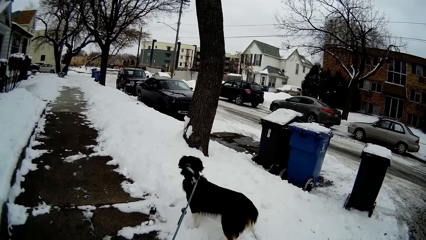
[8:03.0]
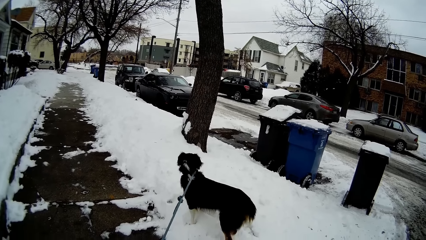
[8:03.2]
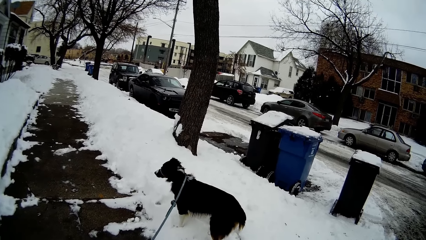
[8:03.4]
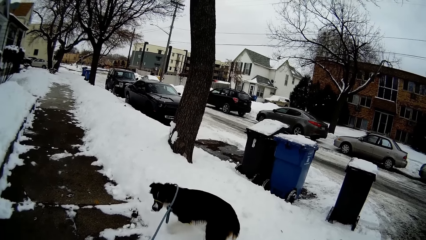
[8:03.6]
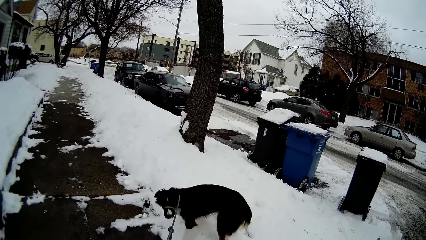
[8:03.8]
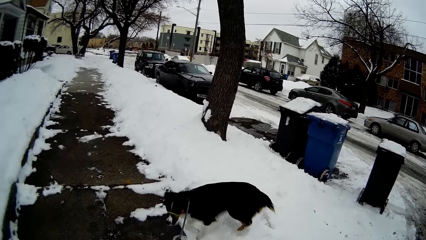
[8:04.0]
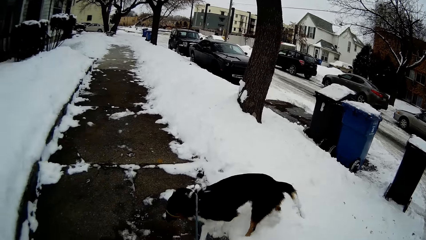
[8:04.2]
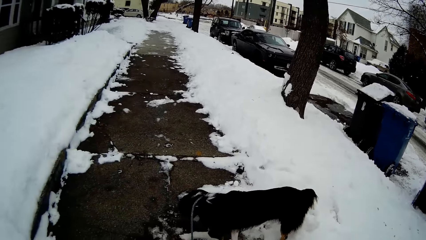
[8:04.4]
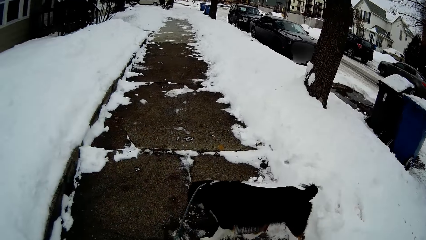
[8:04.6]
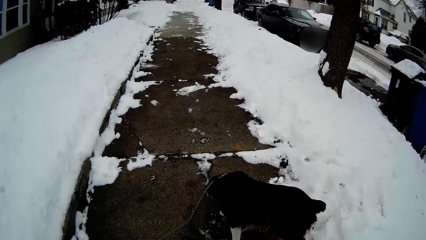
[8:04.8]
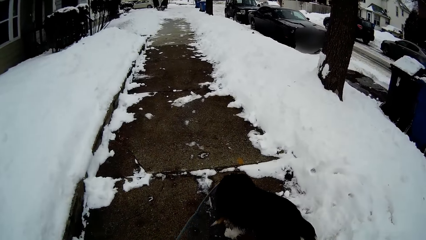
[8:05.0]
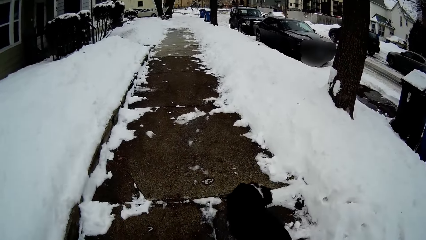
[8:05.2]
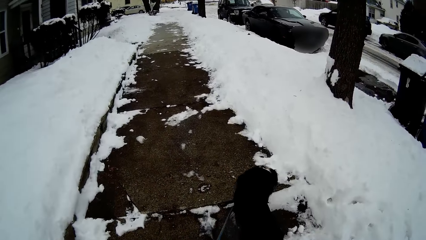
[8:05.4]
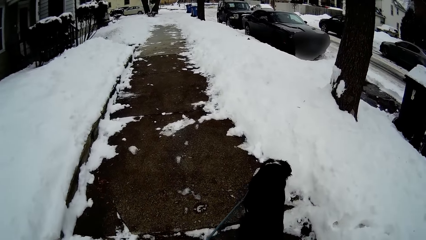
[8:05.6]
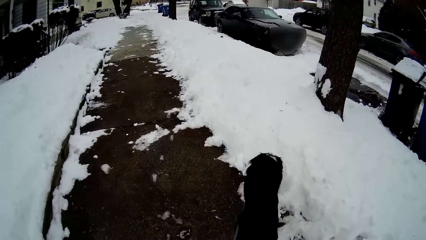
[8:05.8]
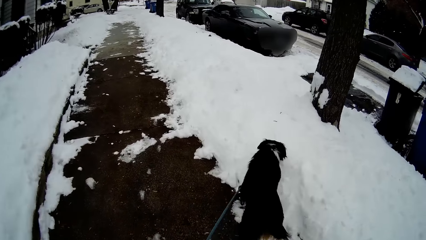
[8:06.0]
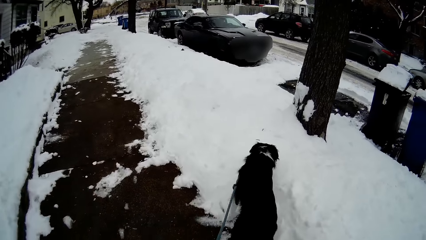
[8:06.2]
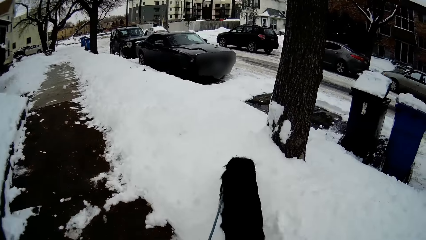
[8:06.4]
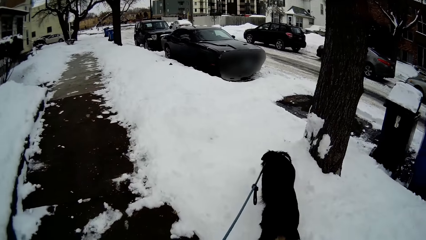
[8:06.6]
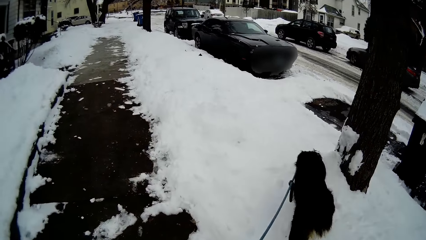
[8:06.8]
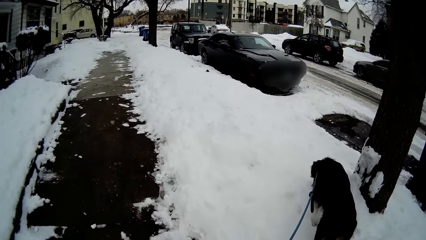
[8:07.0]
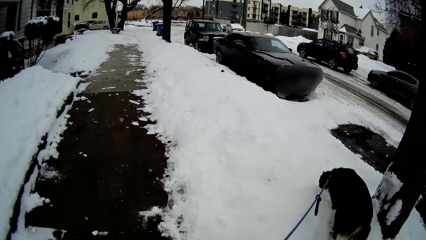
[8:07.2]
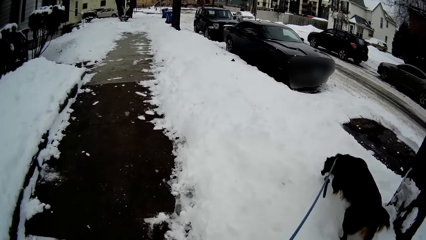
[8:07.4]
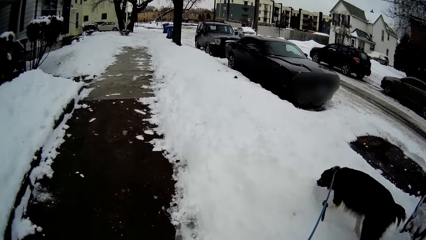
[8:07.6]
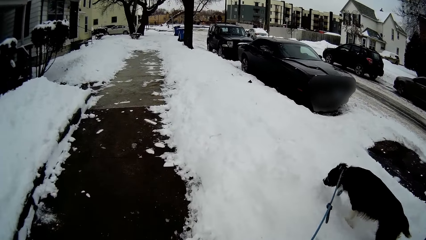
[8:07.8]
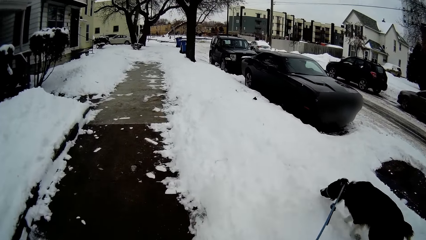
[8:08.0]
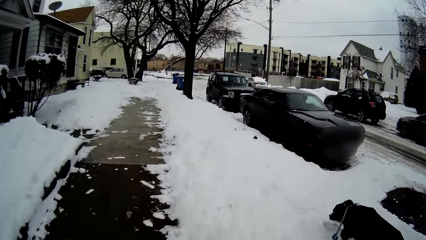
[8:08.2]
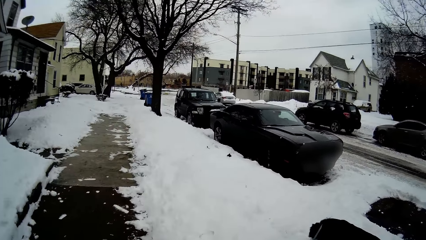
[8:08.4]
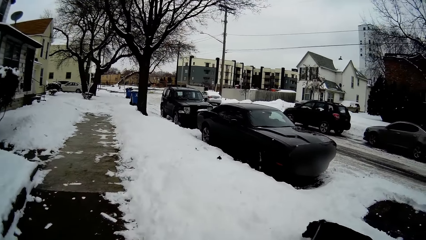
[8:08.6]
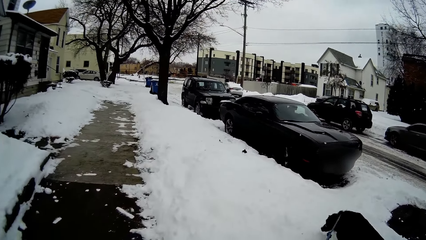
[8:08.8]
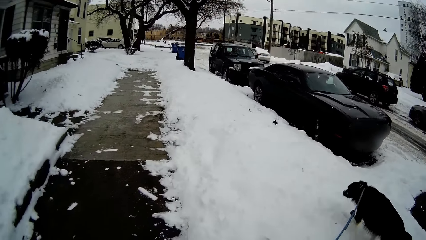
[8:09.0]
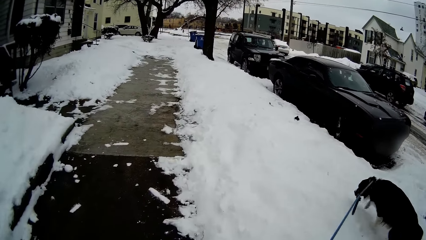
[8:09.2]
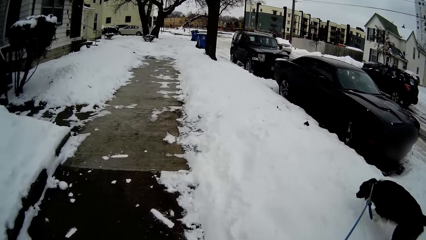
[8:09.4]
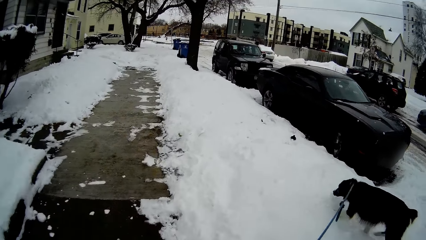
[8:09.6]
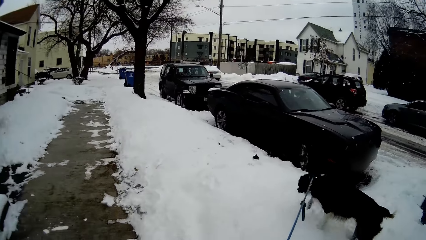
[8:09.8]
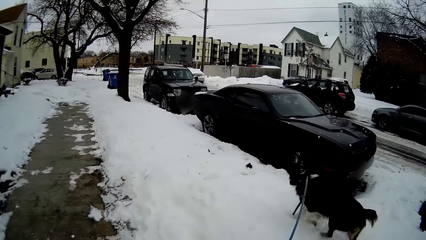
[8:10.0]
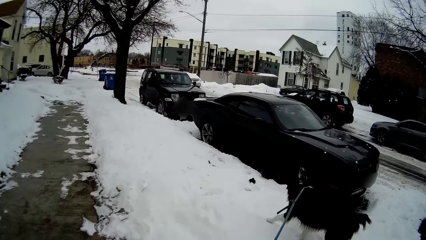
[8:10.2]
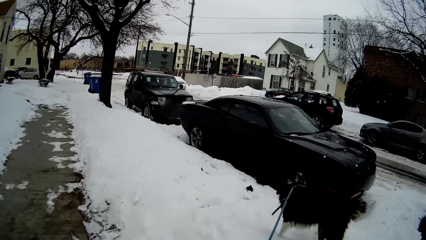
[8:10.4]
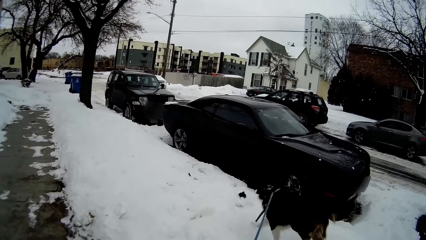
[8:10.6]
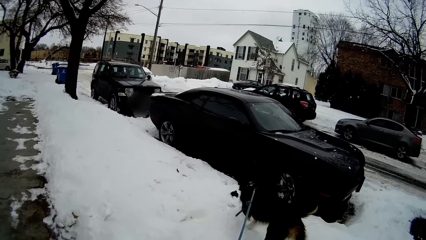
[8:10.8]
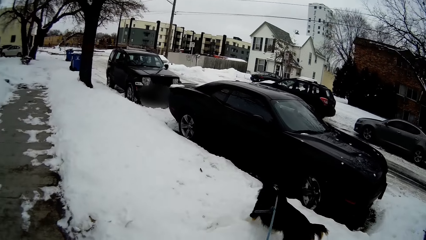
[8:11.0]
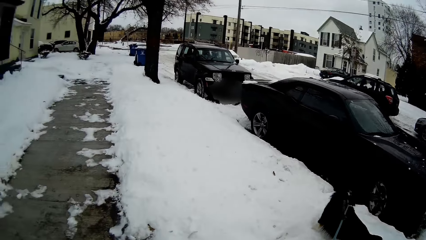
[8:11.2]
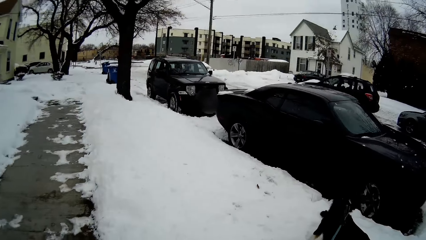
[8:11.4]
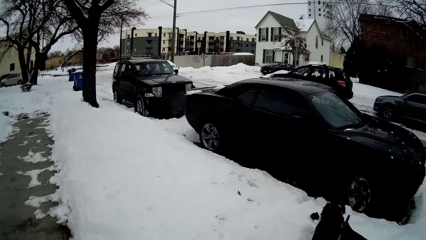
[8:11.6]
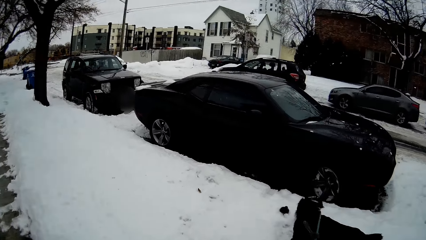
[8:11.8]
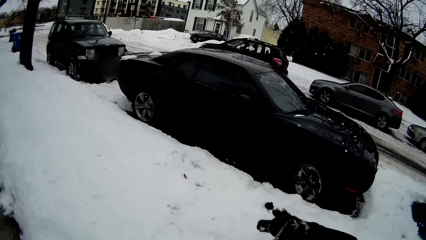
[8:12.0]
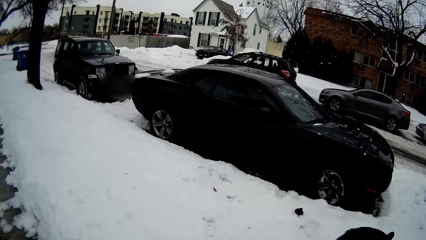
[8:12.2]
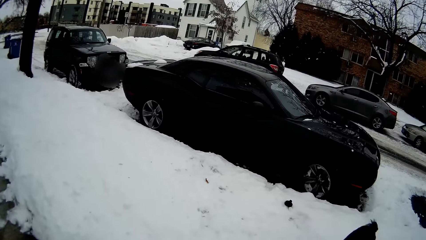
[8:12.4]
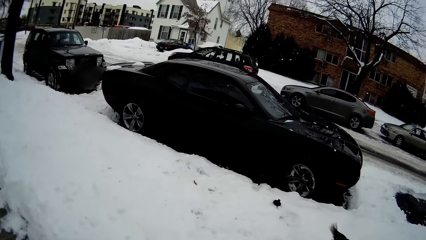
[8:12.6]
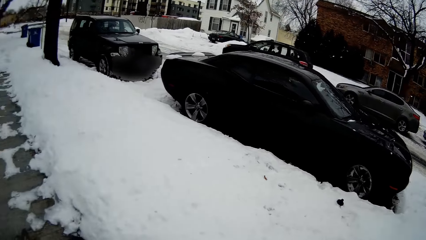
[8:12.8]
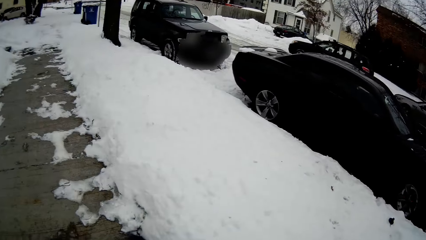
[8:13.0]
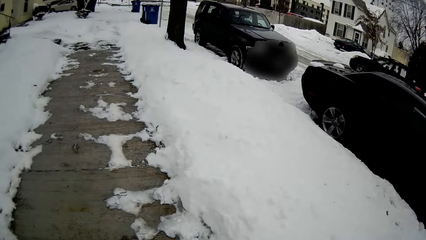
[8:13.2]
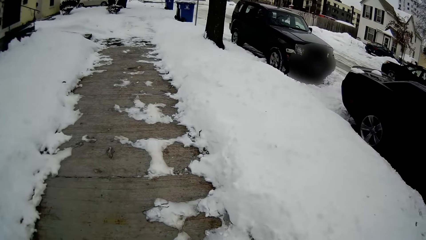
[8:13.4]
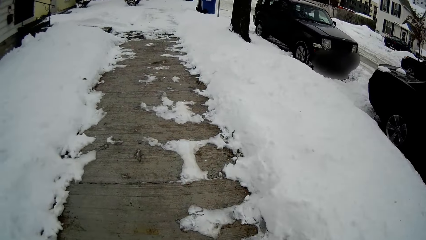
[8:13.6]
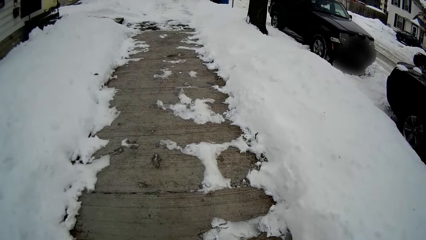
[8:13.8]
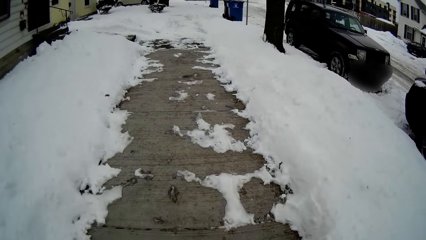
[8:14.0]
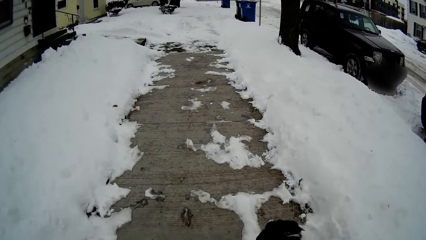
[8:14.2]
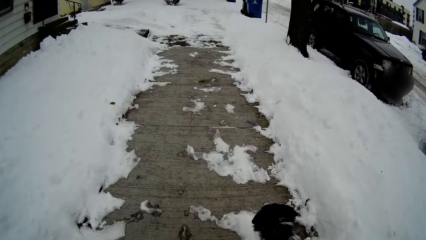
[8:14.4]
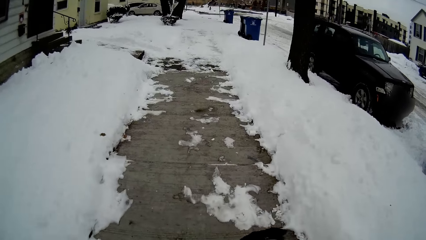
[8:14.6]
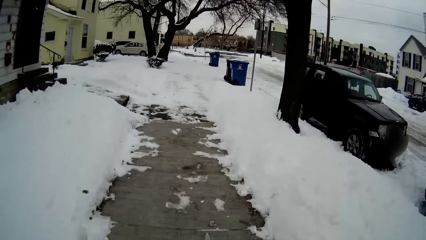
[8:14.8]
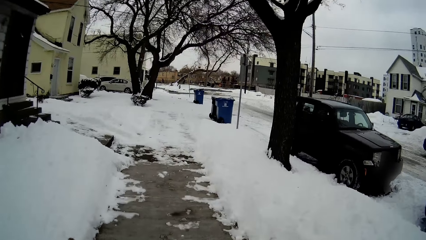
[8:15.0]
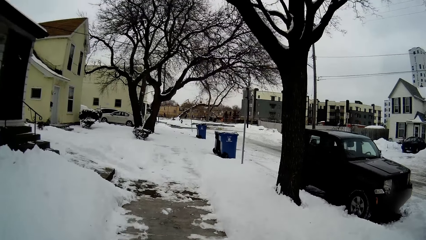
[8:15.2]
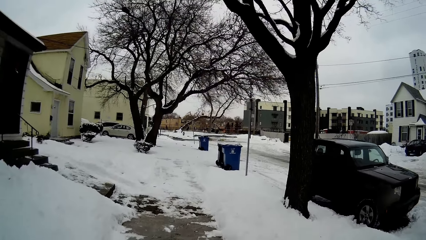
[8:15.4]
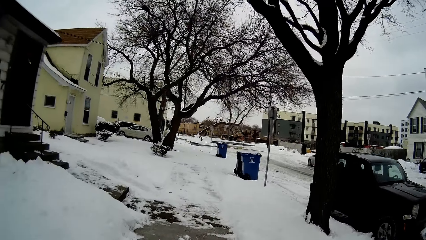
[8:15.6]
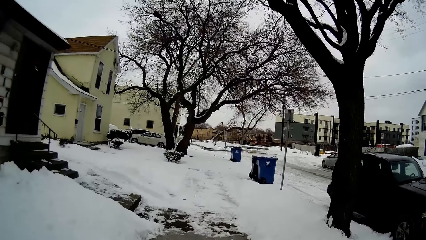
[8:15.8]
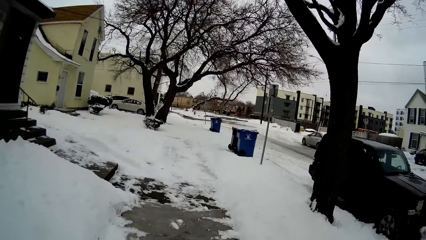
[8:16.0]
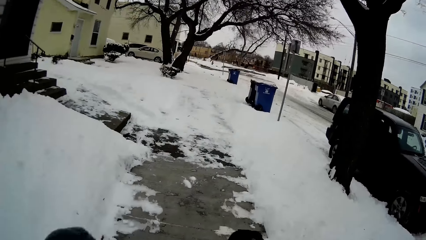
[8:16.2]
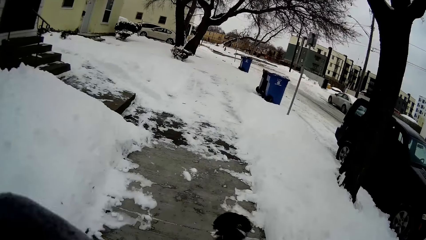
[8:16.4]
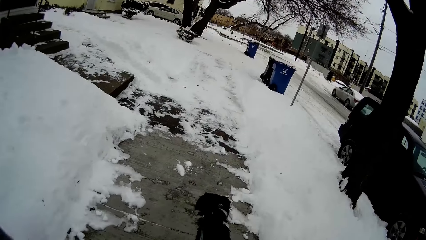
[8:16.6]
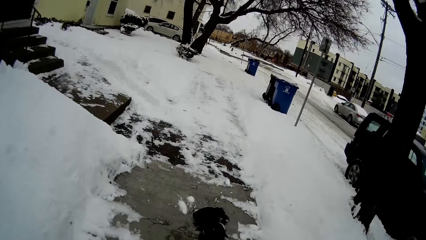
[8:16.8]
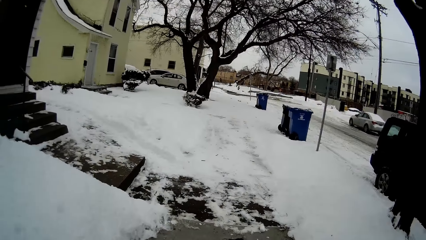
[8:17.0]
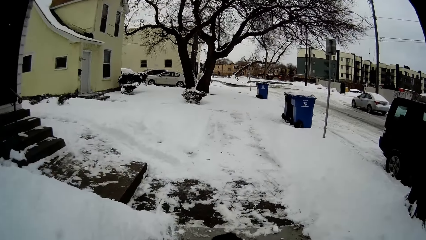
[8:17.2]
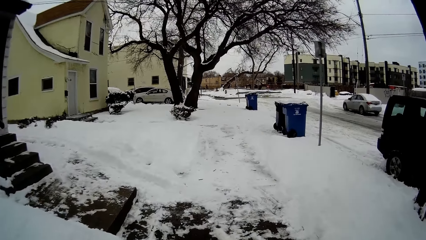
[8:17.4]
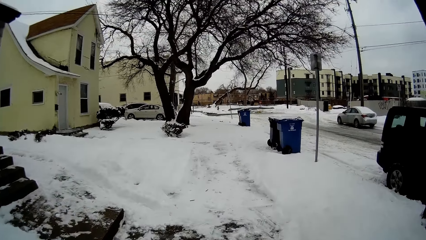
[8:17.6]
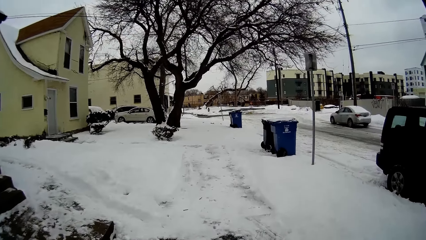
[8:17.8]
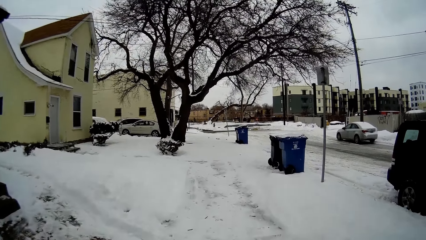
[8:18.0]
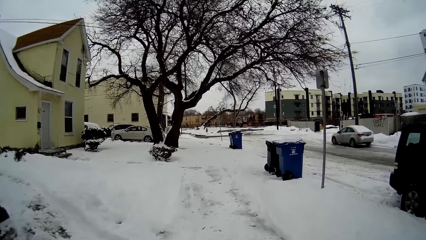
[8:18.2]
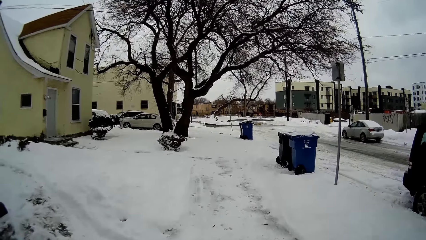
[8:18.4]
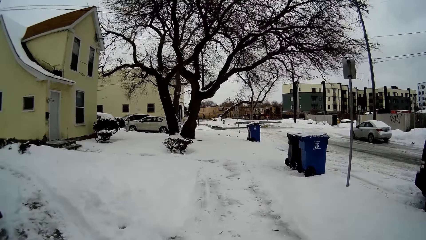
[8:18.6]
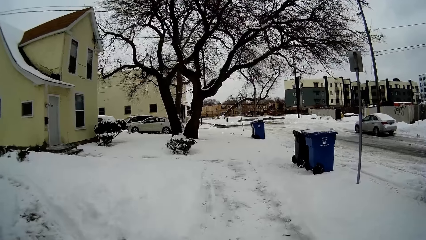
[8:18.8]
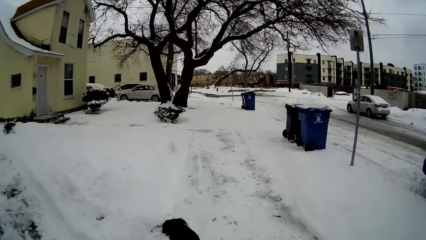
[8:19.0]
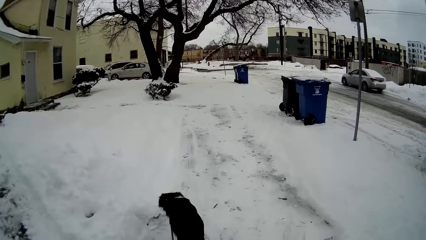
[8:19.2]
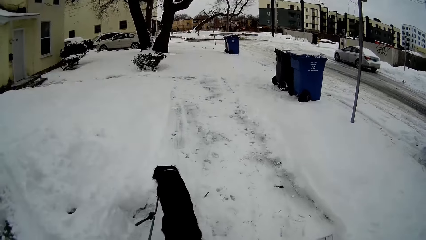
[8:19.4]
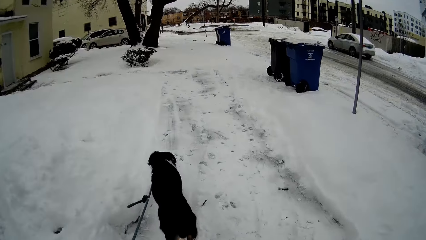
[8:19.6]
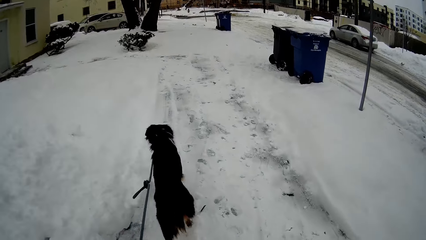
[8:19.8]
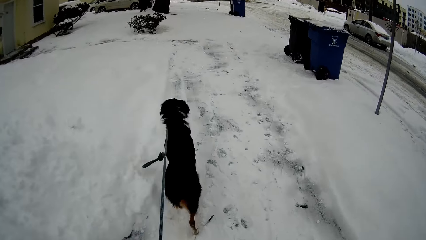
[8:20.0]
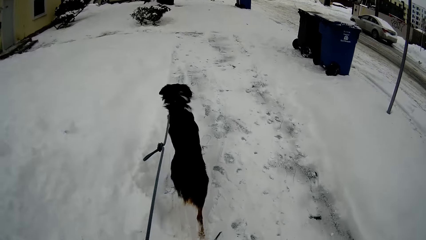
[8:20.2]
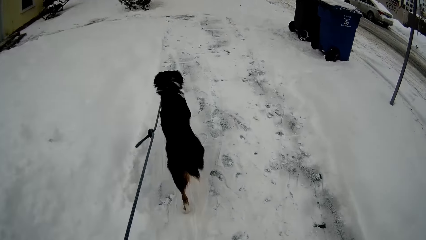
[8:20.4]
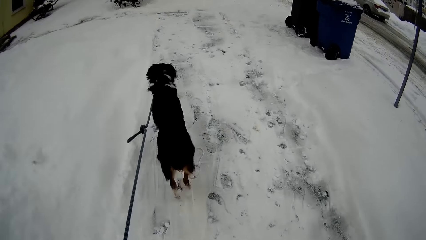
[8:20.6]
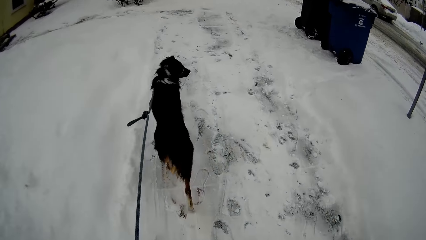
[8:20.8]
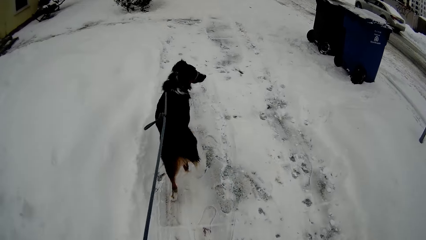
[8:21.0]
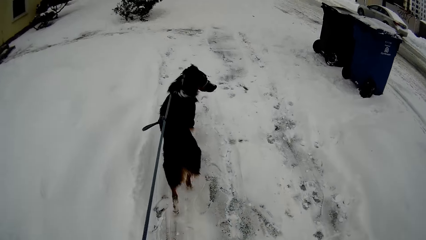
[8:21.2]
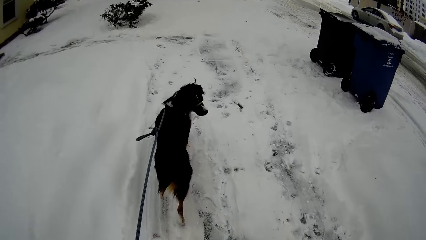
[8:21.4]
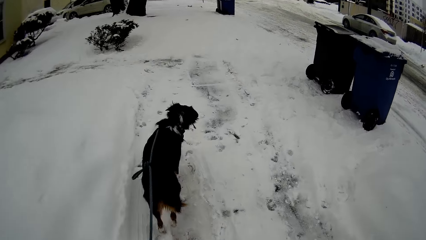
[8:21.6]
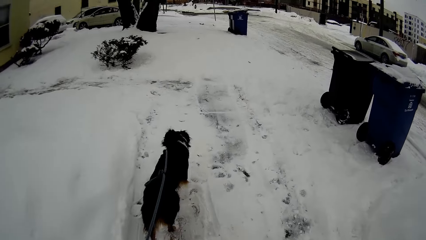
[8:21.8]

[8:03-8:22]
The camera wearer walks on the road in the compound. The dog walks forward.
